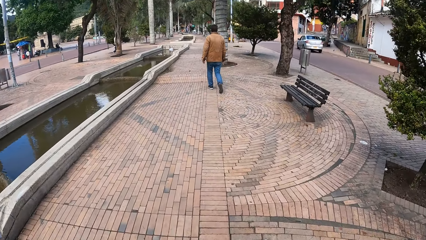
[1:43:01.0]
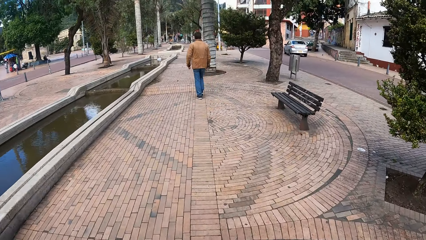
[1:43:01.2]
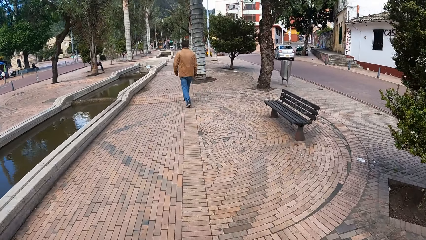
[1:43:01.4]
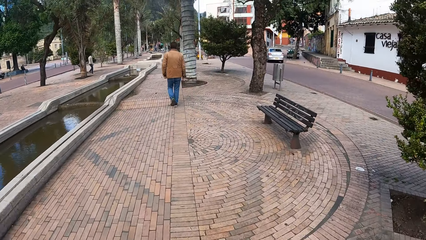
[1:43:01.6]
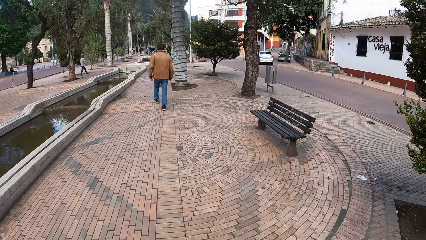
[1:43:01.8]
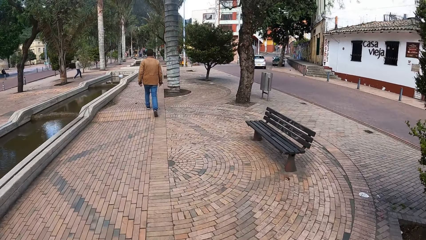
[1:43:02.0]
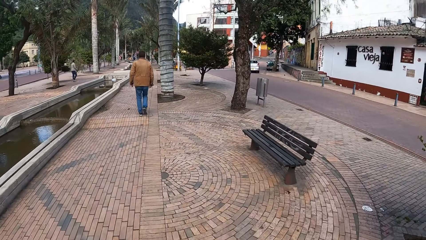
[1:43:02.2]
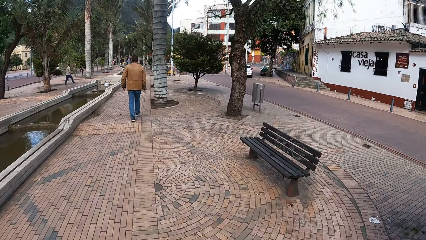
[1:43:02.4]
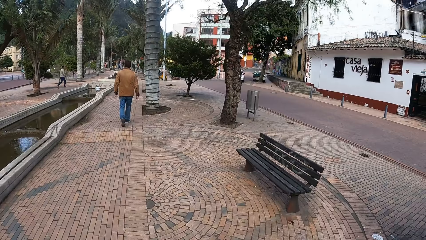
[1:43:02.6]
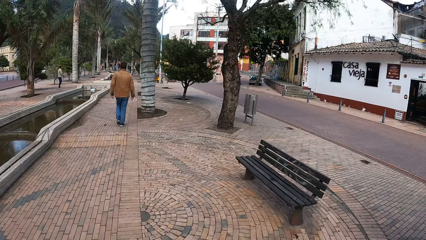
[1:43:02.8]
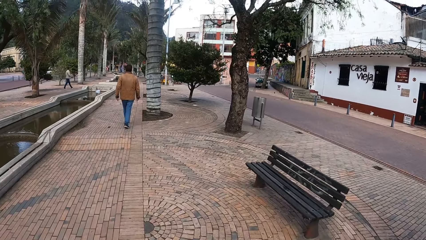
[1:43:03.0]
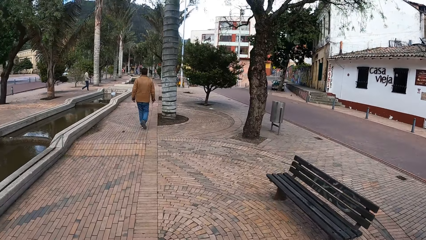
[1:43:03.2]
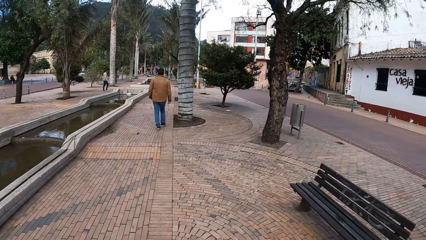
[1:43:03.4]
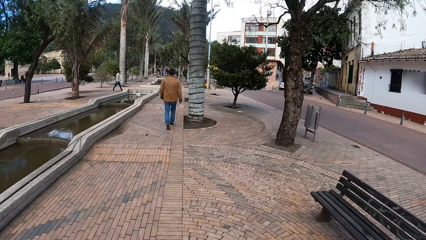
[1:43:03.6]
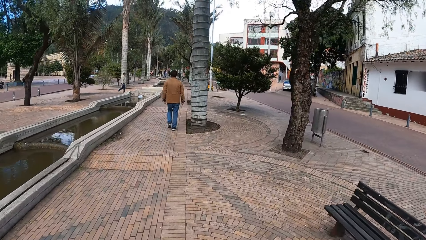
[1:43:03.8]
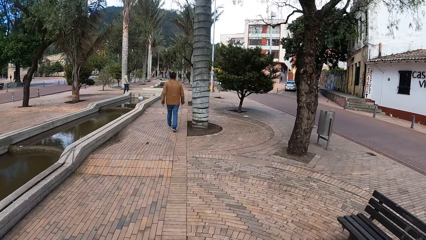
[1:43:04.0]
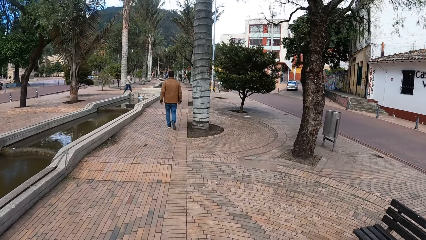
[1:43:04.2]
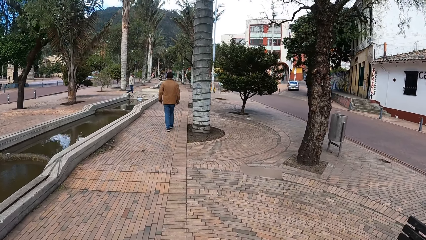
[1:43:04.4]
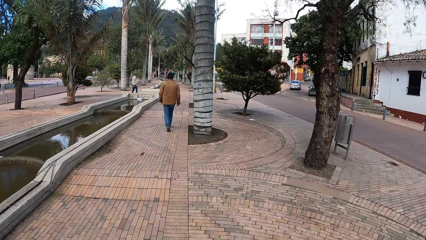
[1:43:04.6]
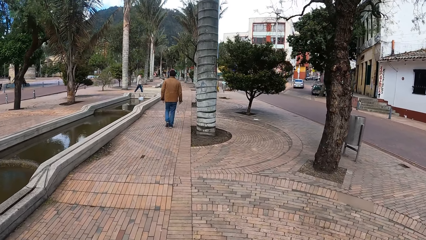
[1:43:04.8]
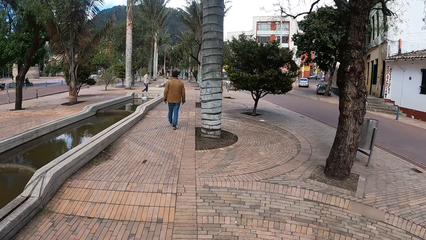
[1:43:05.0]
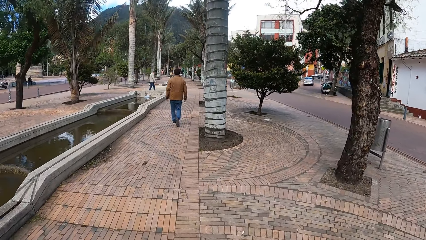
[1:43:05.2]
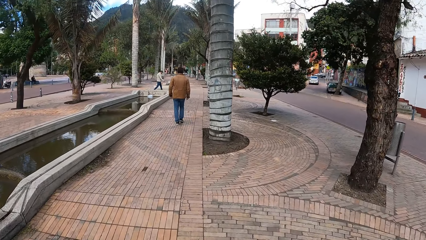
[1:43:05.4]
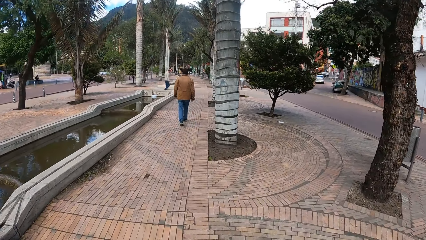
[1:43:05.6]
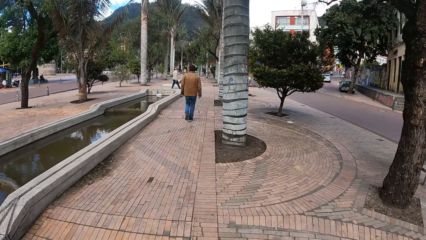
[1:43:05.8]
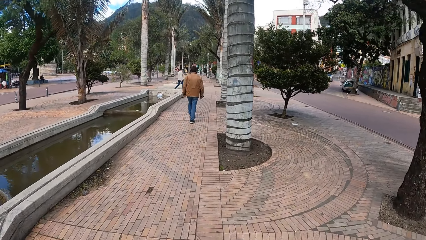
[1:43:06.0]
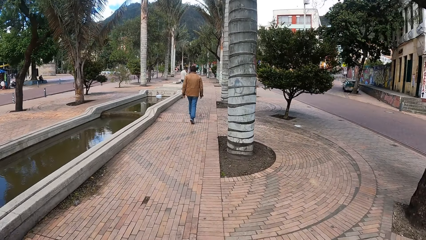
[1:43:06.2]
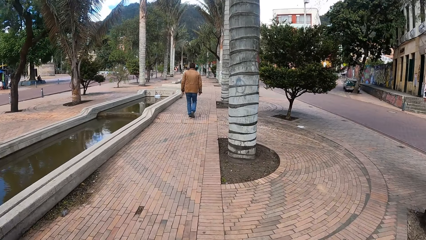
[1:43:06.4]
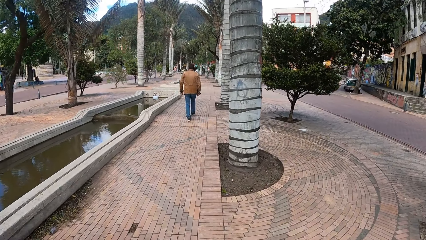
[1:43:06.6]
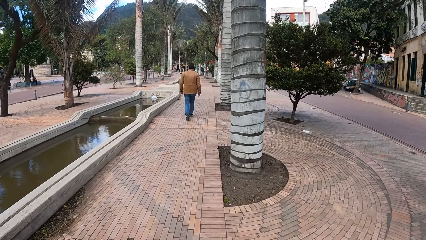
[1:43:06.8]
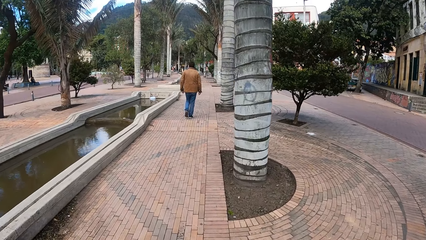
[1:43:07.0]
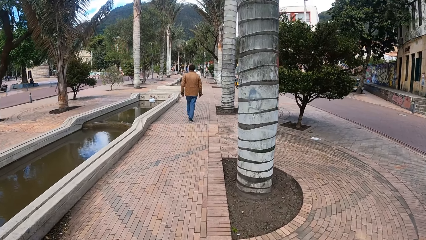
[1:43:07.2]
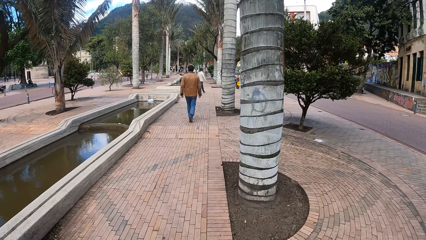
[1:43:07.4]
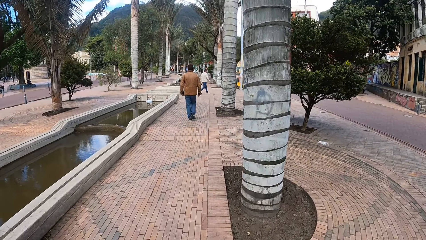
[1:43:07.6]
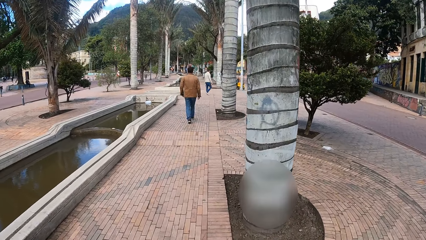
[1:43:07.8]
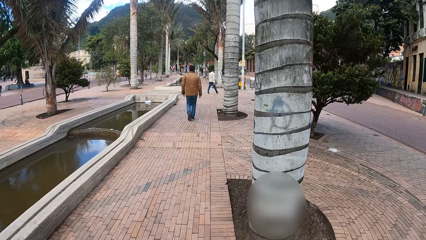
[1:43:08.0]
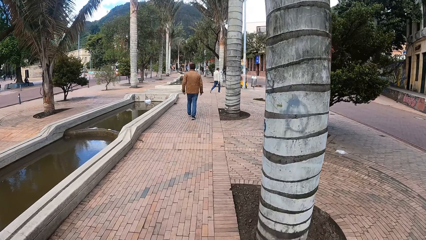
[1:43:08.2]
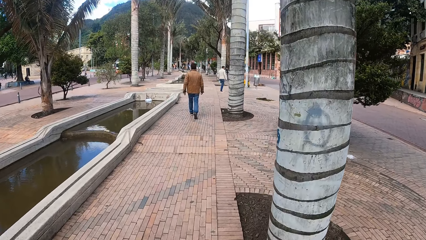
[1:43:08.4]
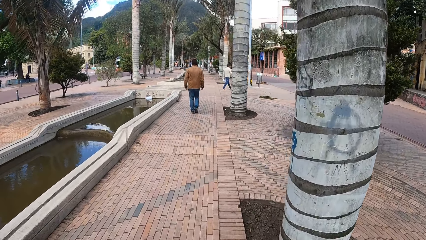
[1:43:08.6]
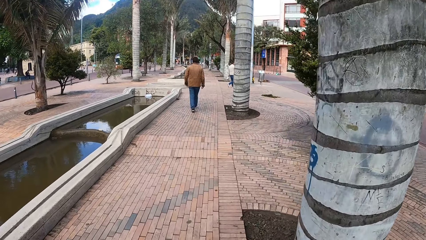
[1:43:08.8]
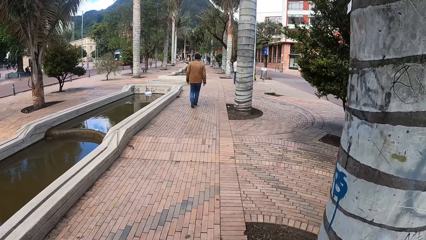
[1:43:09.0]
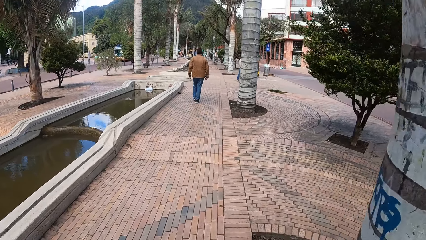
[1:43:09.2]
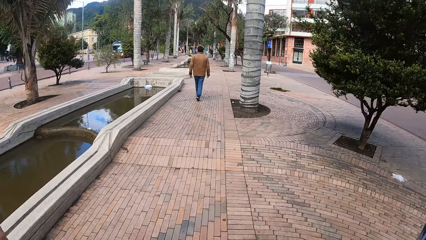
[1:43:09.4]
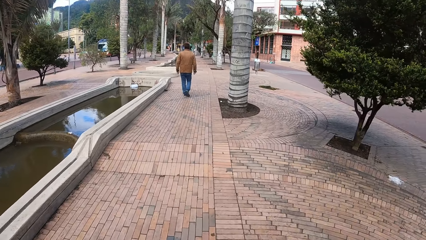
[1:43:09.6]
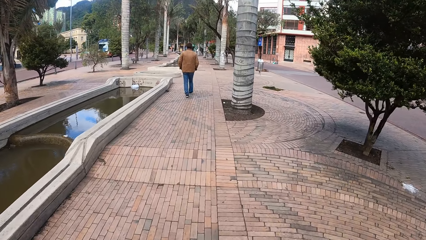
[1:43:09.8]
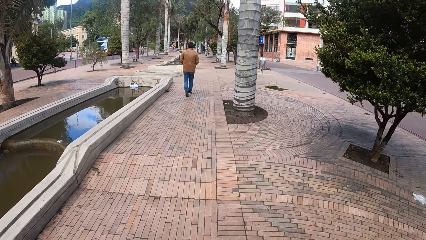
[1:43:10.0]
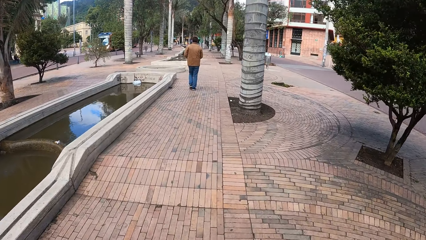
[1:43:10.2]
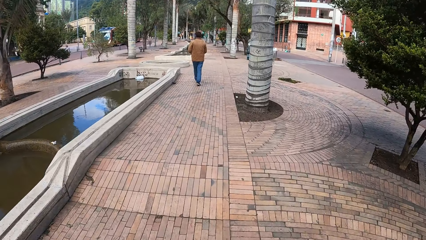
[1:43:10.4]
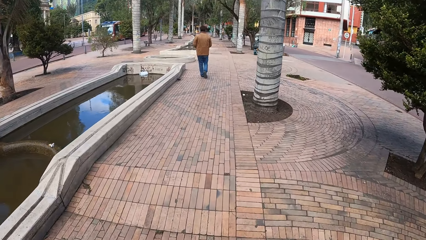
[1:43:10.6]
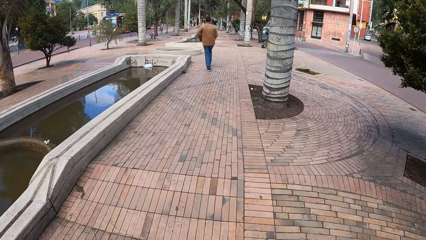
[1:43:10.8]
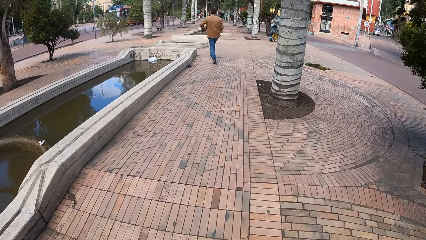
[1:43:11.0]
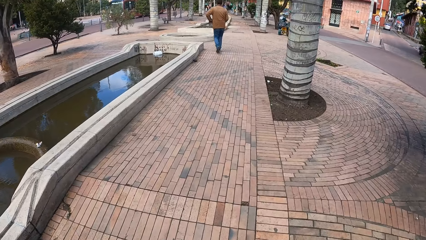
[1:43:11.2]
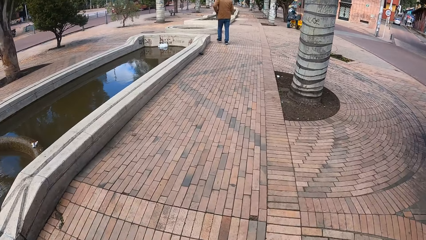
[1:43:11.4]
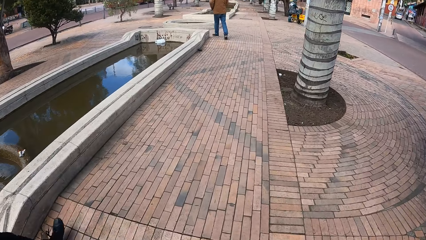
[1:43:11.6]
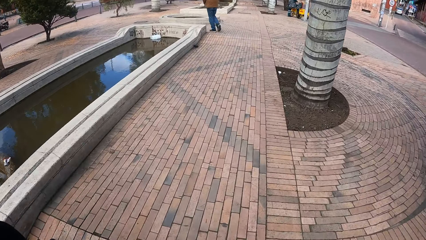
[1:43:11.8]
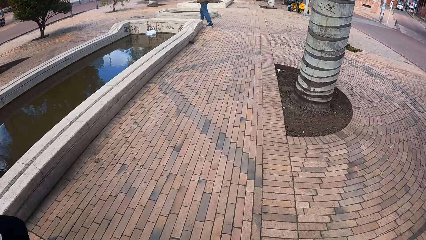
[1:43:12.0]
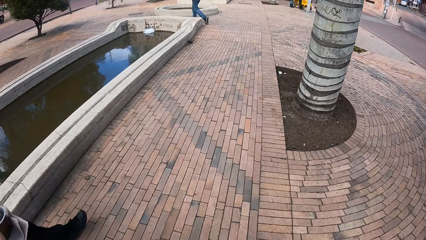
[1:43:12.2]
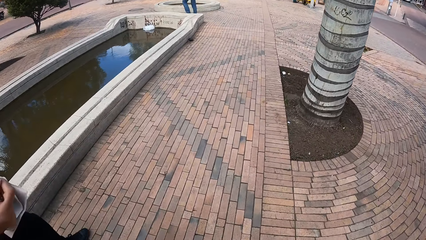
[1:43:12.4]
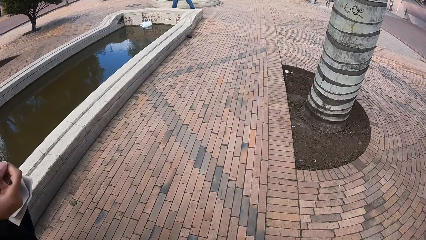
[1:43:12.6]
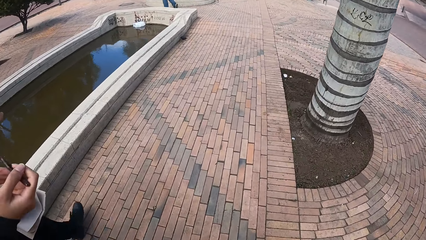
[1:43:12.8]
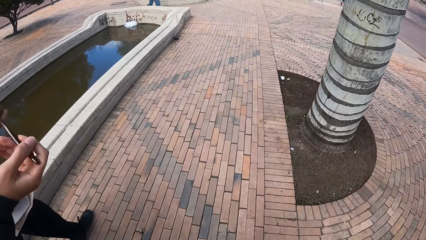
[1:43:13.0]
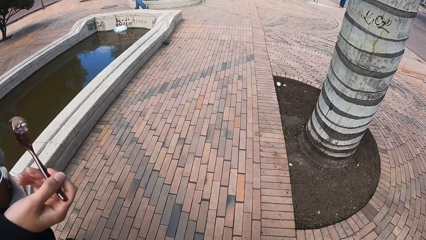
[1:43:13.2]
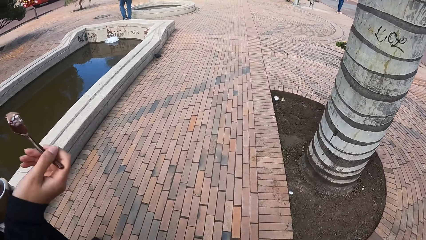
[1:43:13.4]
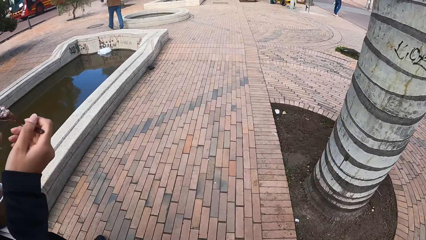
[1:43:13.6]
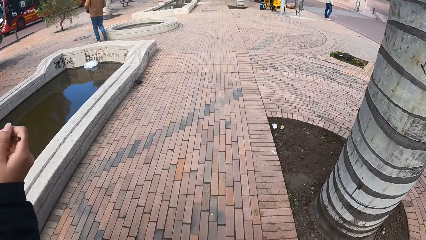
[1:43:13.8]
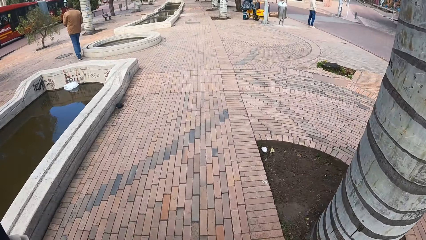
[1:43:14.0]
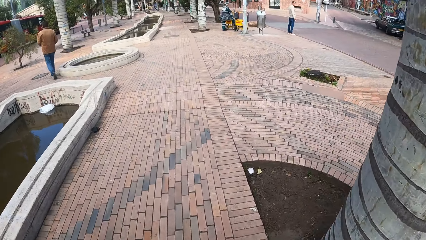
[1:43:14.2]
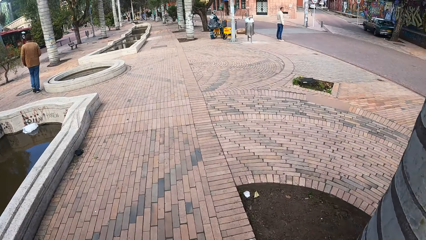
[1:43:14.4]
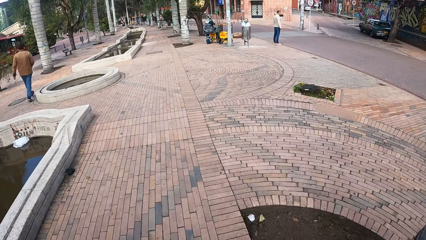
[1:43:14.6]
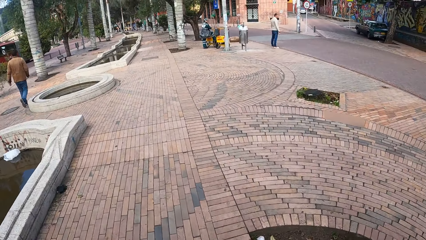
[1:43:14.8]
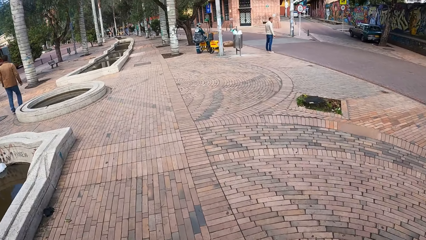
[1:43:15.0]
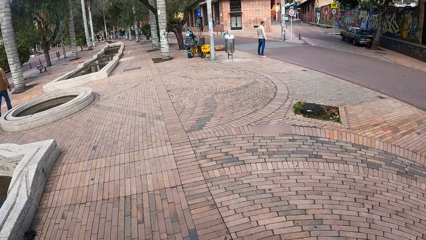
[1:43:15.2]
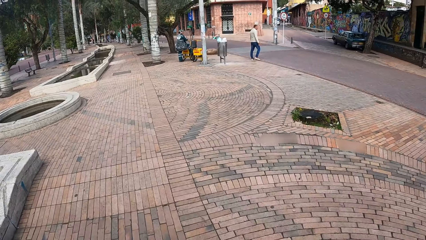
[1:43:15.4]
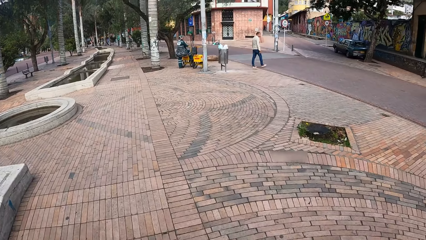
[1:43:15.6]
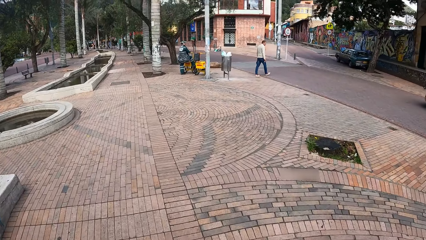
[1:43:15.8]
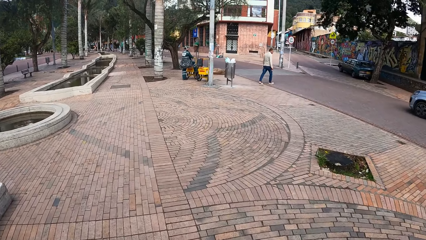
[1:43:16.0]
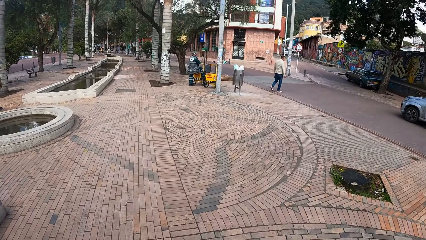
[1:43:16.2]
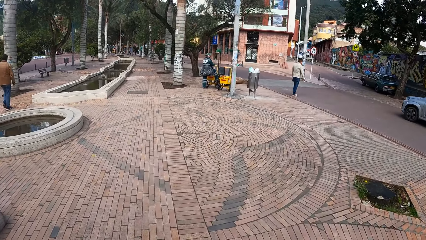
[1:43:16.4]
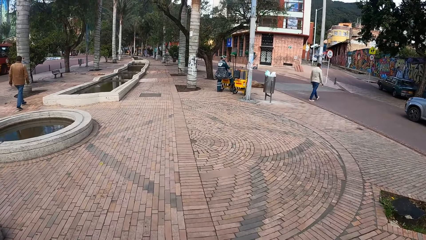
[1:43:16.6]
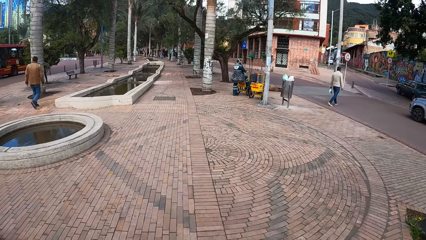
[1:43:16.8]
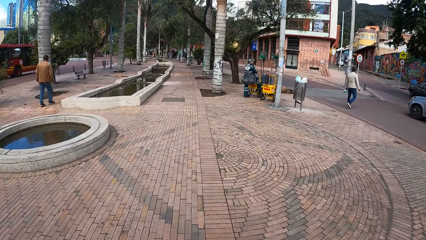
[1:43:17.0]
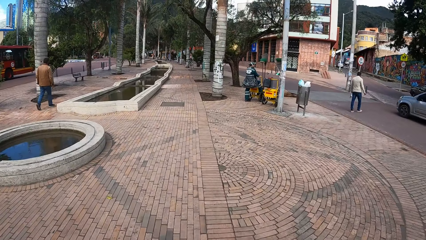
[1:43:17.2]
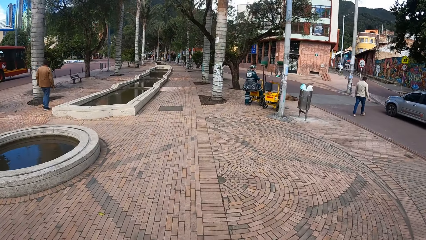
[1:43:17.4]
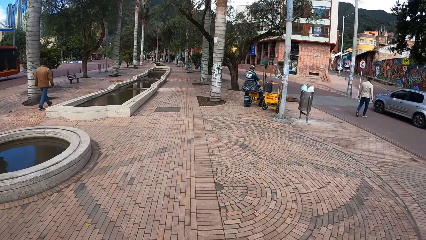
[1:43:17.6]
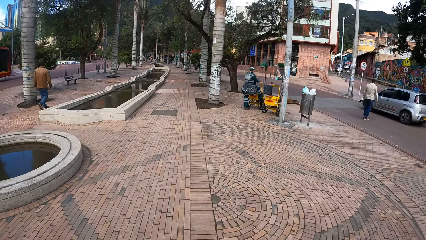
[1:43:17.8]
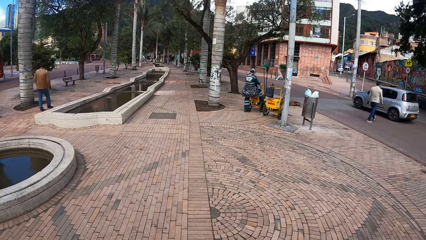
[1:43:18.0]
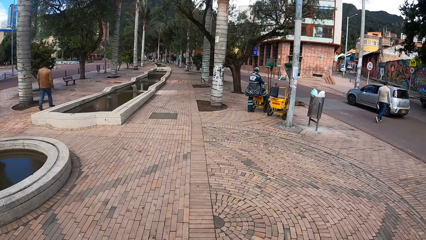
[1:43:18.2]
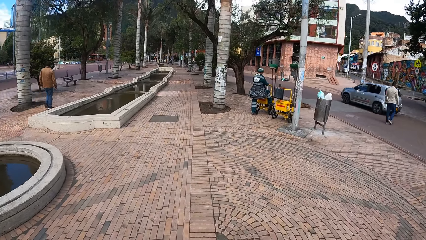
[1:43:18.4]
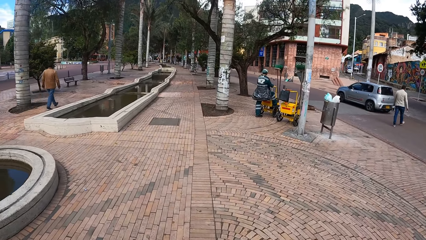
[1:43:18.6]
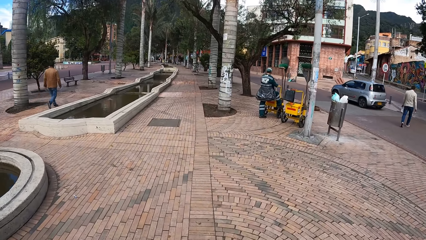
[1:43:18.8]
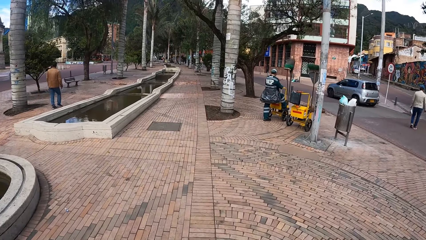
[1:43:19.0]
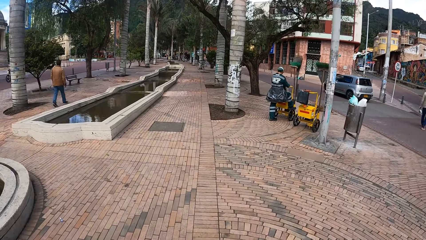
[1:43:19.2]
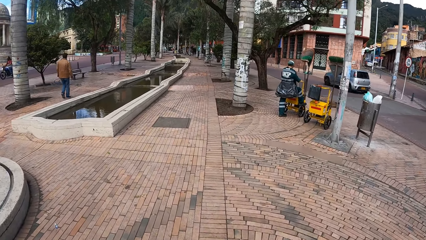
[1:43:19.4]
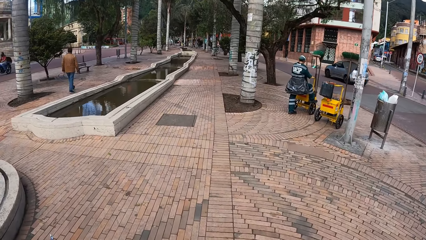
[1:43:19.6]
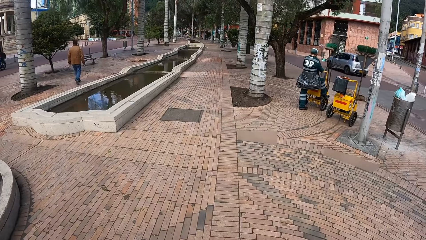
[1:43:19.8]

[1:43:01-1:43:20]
A man walks in front of the camera wearer on the road. The woman gesticulates with the spoon in her right hand. Another man crosses the road in front of the camera wearer.
